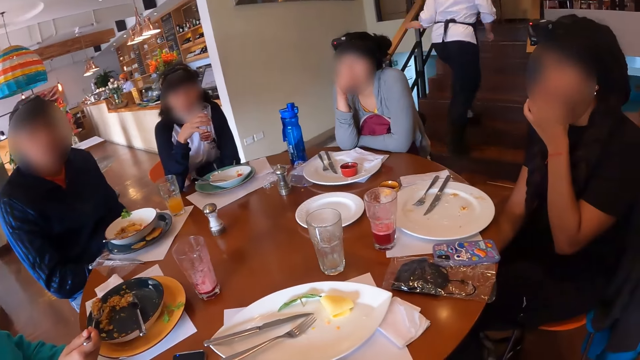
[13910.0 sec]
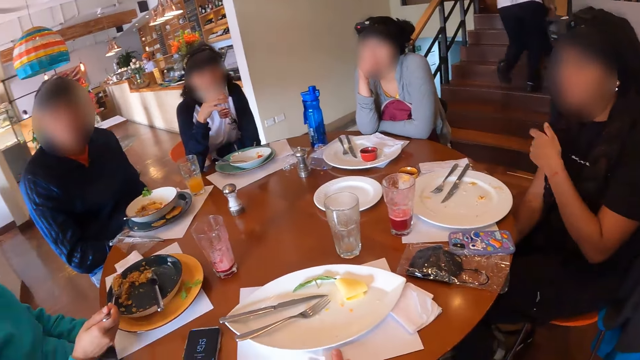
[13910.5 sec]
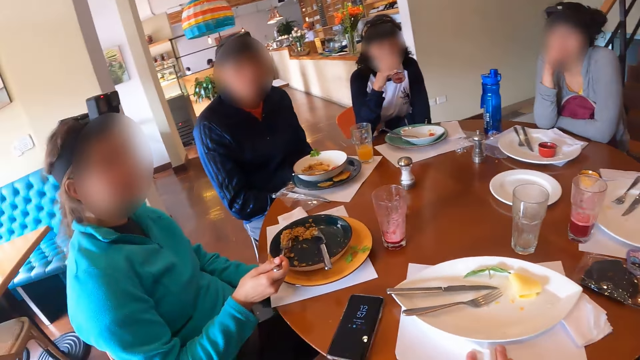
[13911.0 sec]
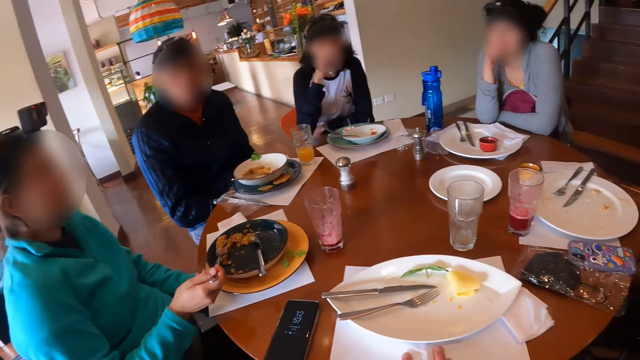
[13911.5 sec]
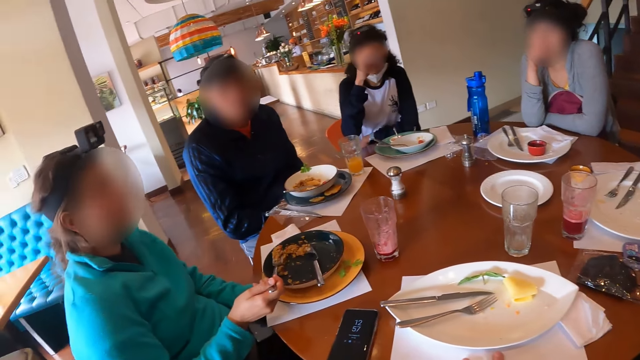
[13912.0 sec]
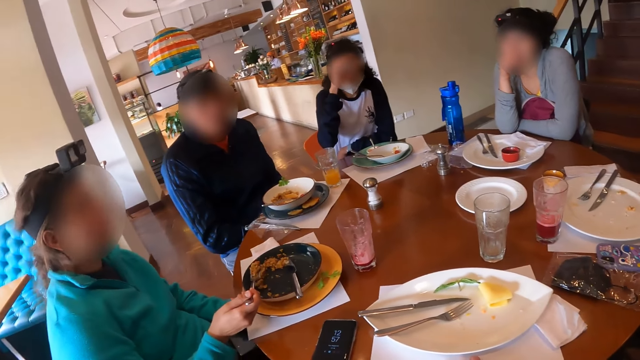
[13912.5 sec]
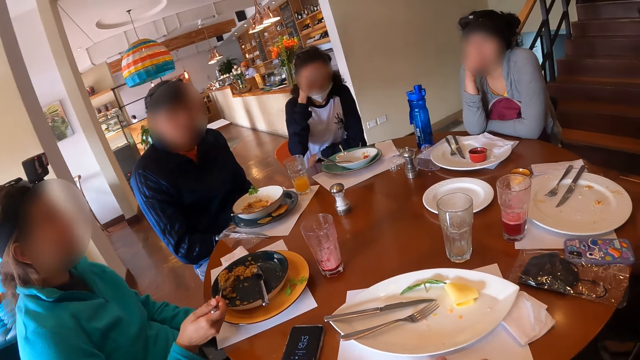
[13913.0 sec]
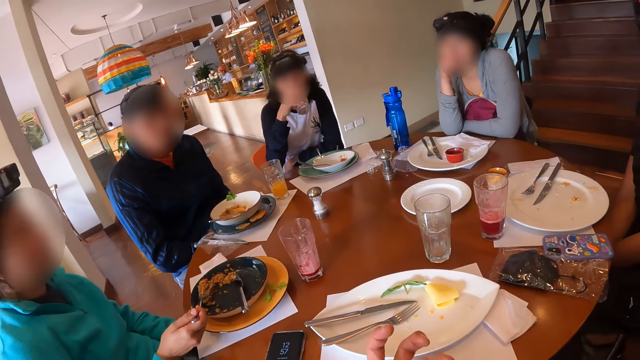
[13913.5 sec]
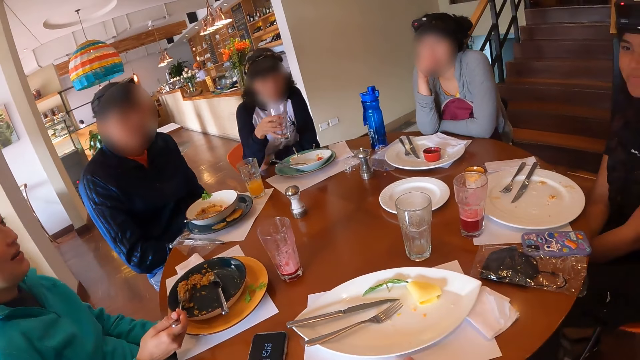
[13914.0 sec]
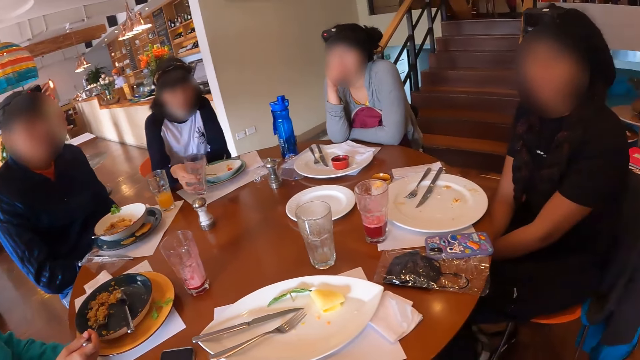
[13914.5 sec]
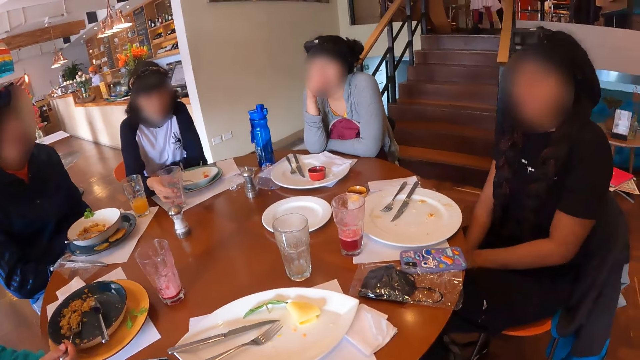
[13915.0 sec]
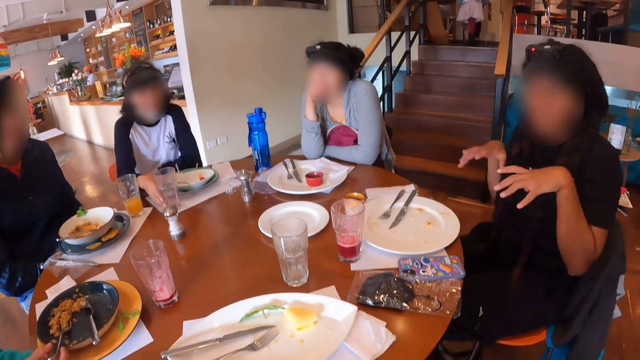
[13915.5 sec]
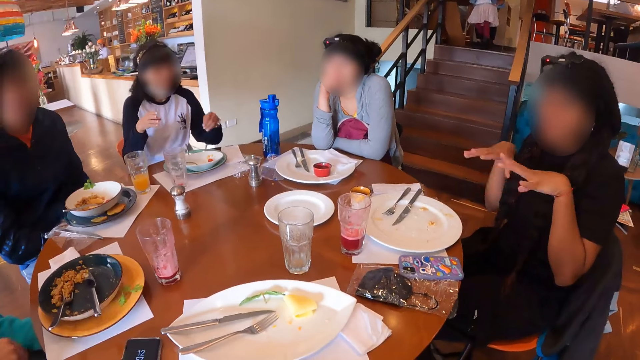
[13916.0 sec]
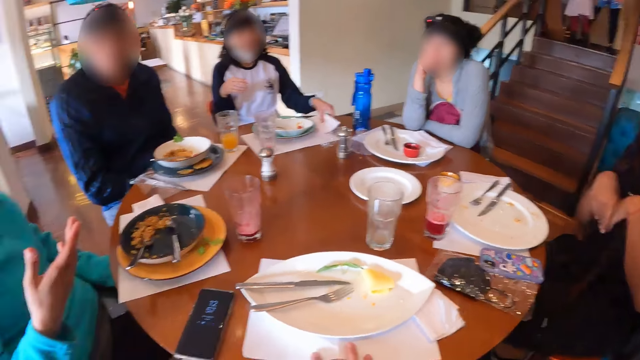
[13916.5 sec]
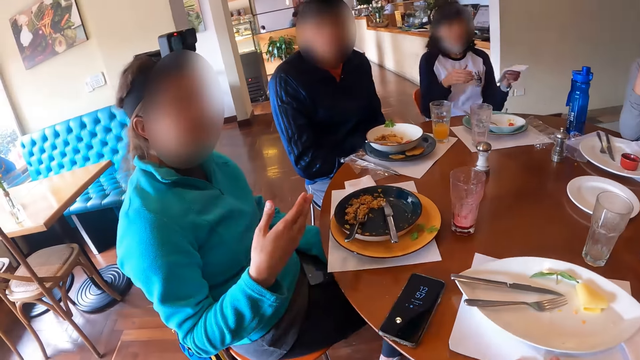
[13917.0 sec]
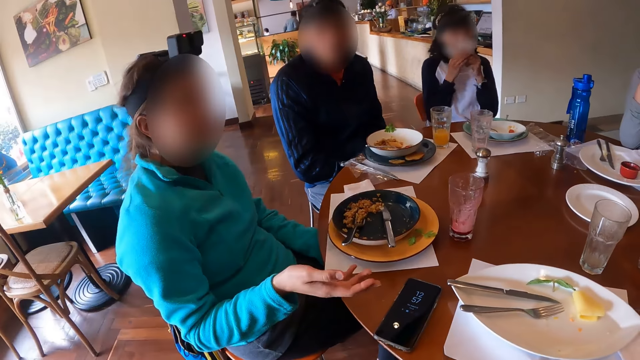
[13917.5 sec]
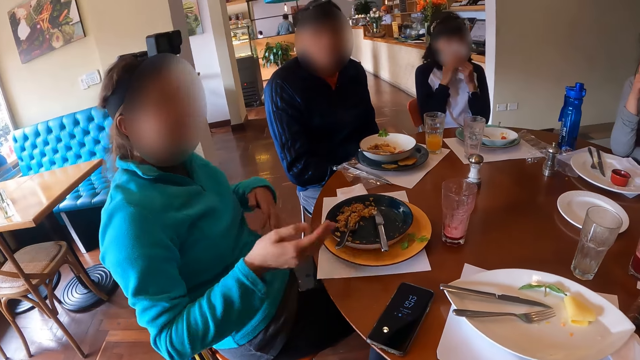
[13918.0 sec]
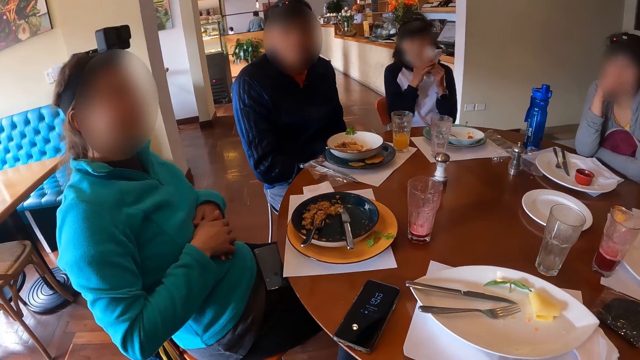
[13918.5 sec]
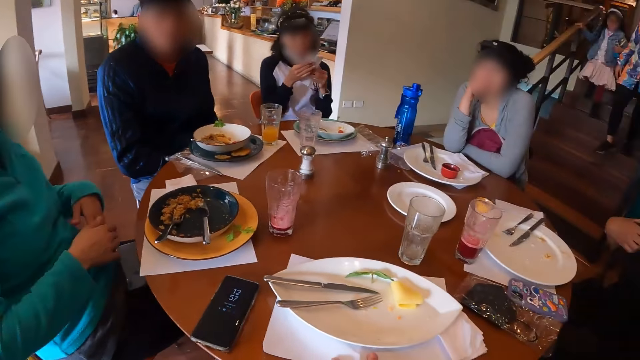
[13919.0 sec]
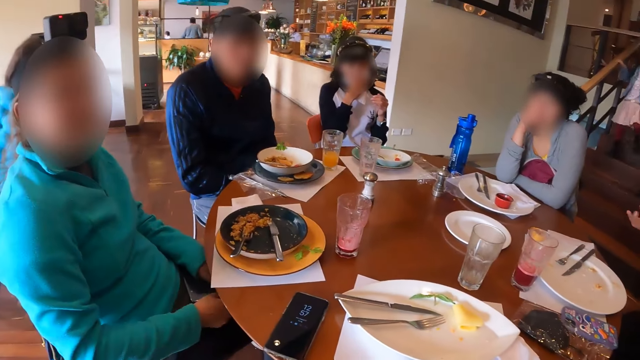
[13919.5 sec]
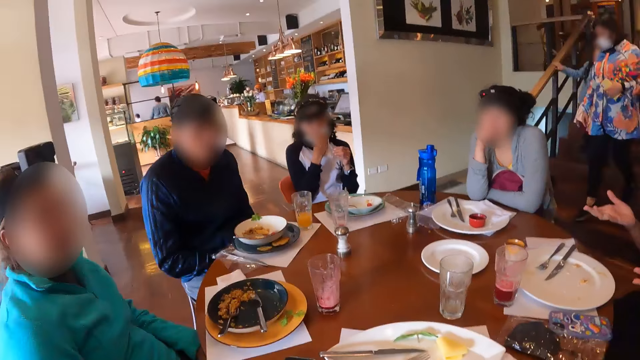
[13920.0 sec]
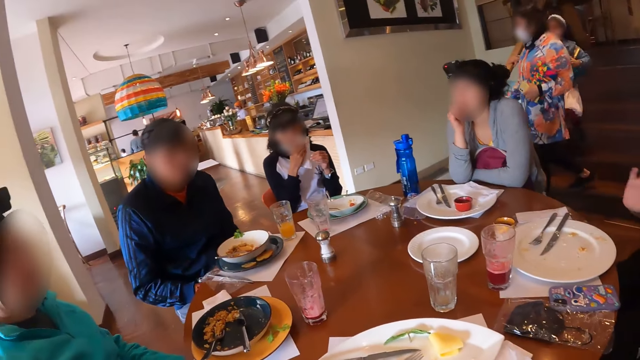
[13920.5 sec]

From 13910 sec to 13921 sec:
A woman drinks juice from the glass cup of juice in her right hand. The camera wearer raises the hand. The woman drops the glass cup of juice on the table with her right hand. Another woman drops the fork in the plate with her right hand. A lady talks to the camera wearer. The first woman picks up the tissue paper on the table with her left hand and cleans her mouth with the tissue paper in her hands. Another lady talks to the camera wearer.

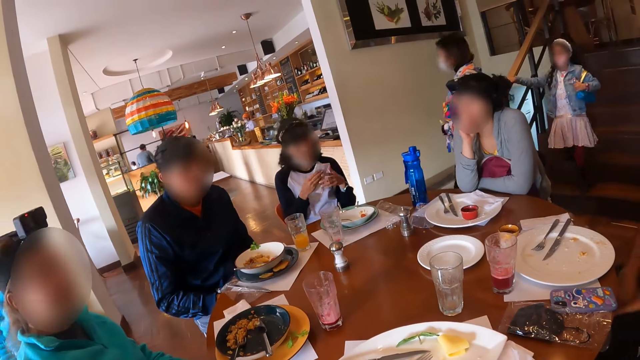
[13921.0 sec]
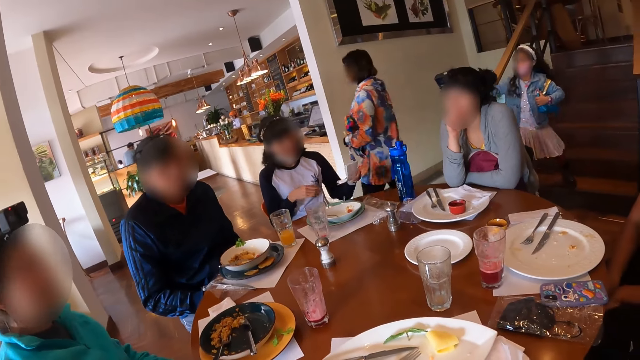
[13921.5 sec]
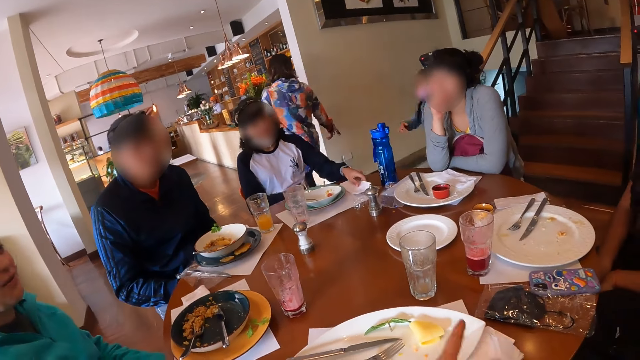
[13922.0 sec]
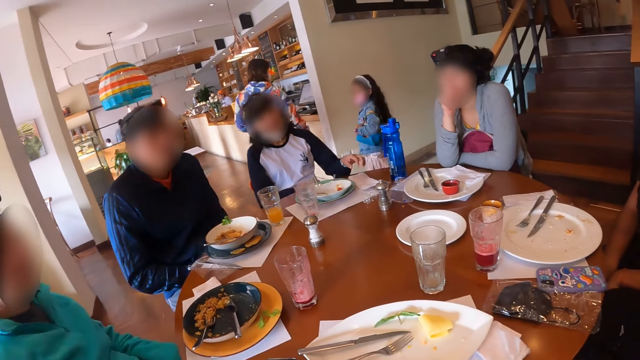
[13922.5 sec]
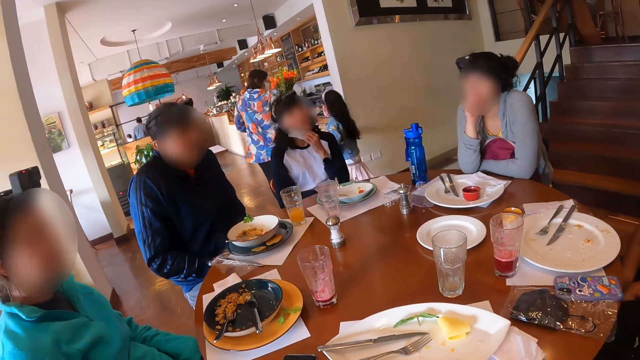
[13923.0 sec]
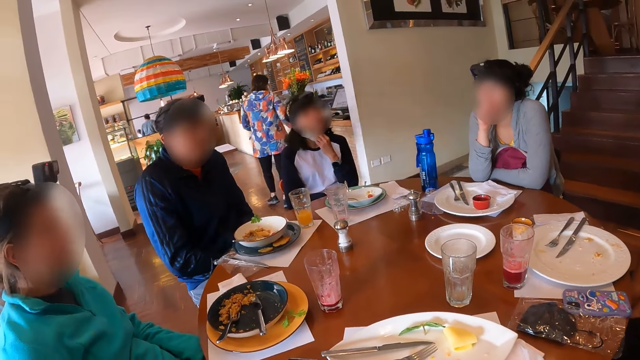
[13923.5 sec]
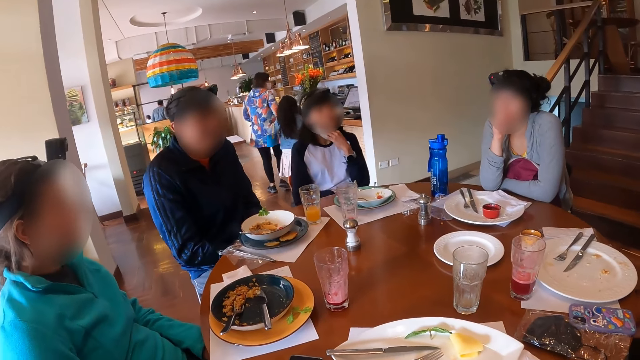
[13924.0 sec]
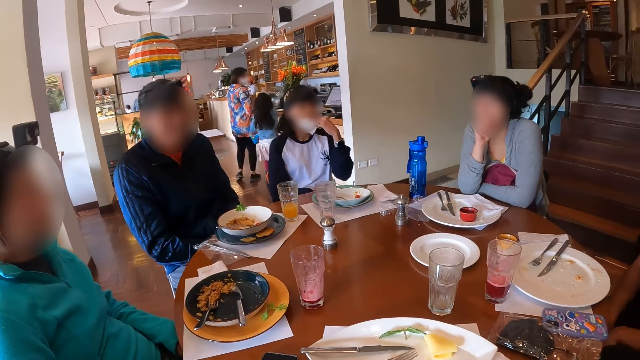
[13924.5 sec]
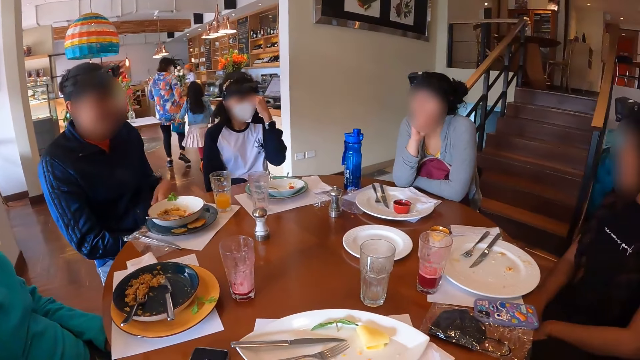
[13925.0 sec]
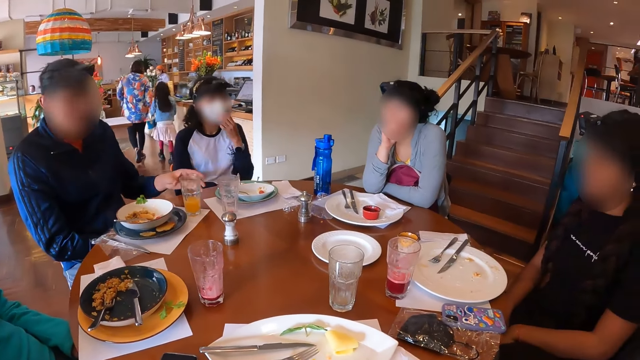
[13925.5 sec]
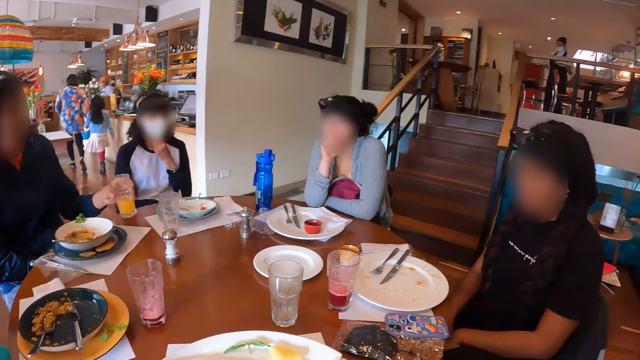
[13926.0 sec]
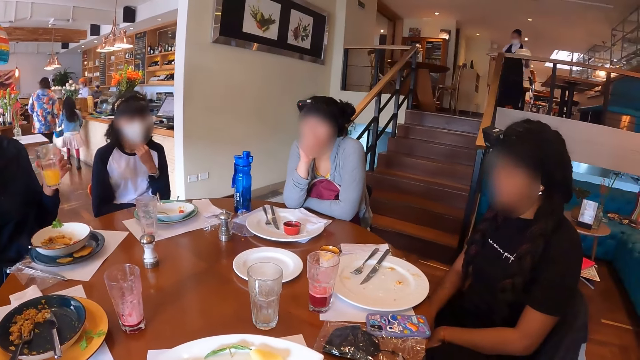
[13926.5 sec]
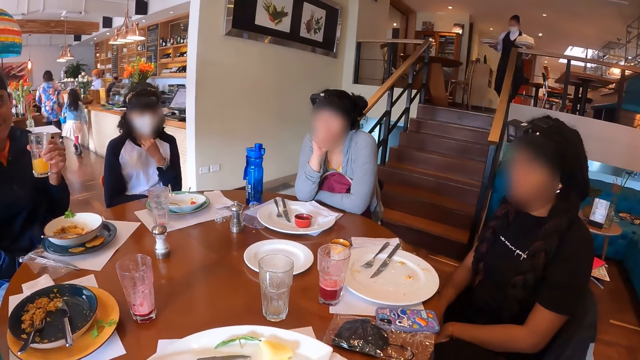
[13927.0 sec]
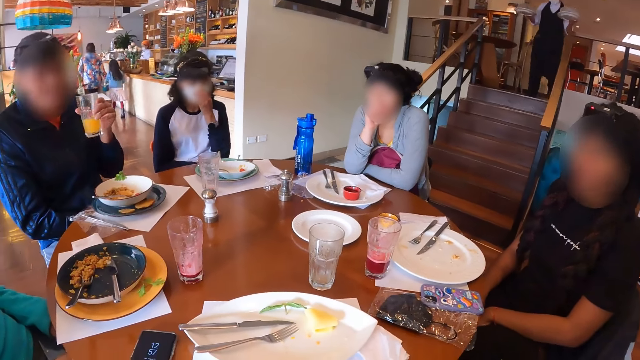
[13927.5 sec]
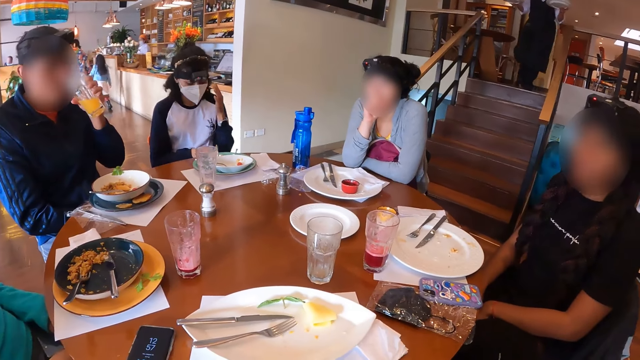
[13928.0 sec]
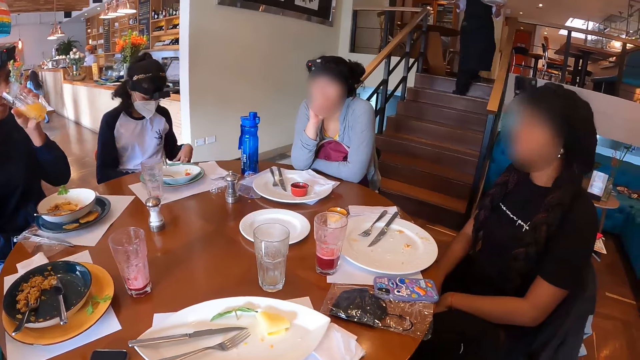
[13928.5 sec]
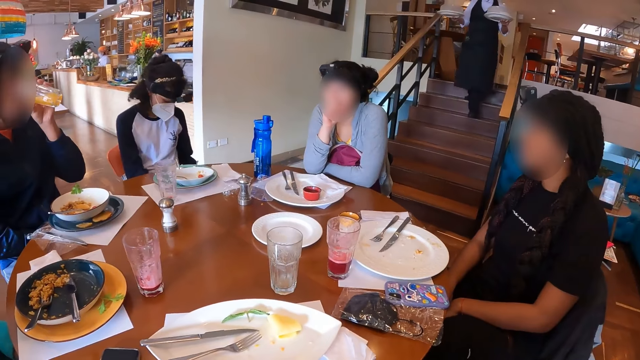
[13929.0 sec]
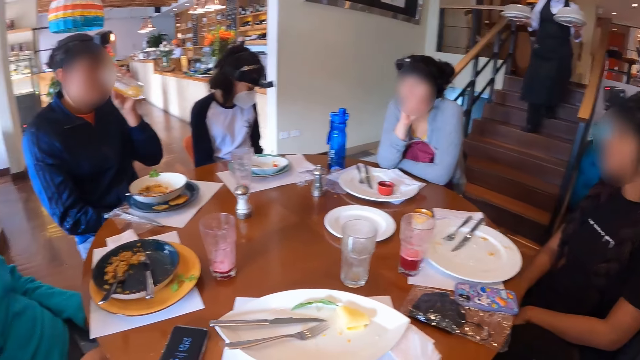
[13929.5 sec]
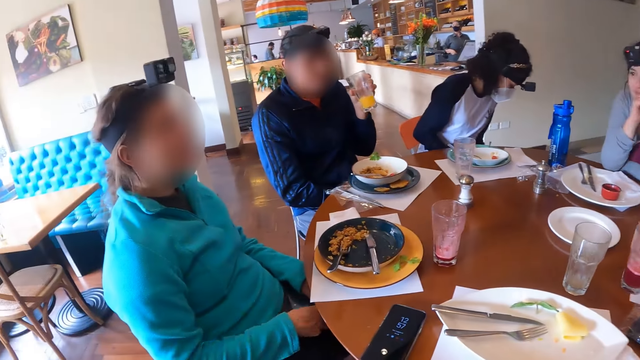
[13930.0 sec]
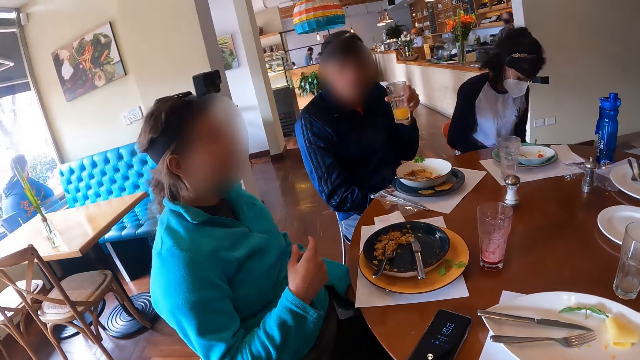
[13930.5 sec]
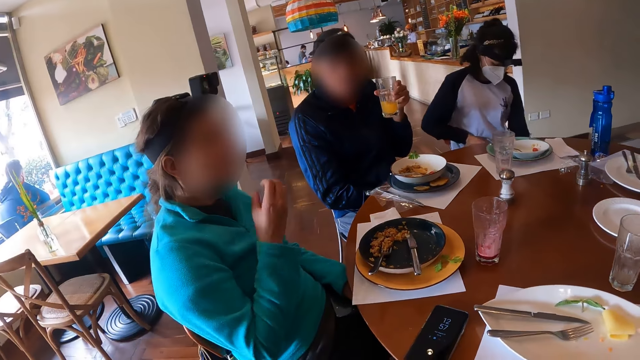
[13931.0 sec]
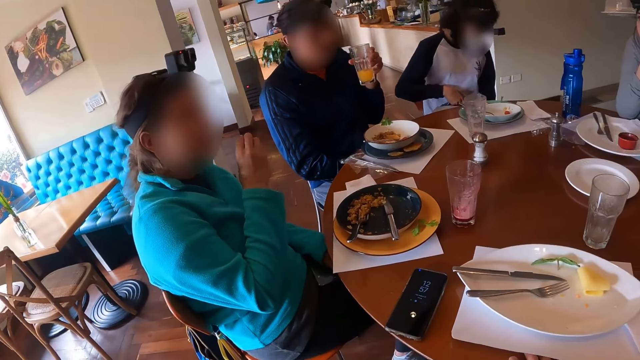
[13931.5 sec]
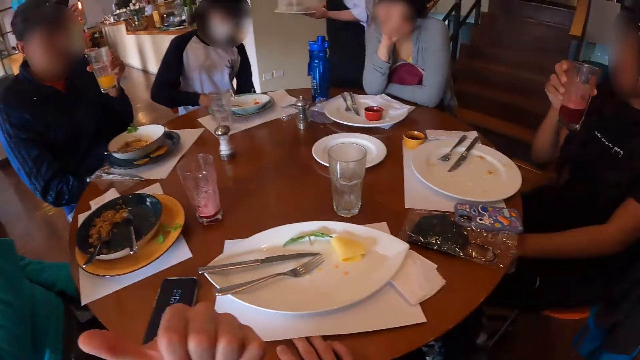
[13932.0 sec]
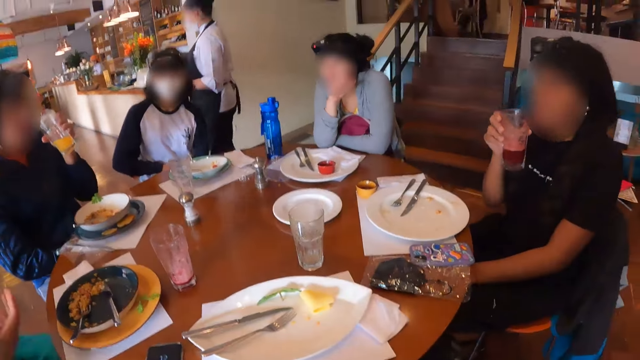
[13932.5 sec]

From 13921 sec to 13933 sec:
The woman drops the tissue paper on the table with her left hand. The camera wearer points the finger. The woman adjusts her facemask with her left hand. The man picks up a glass cup of juice on the table with his left hand. The camera wearer looks around. The man drinks juice from the glass cup of juice in his left hand.
